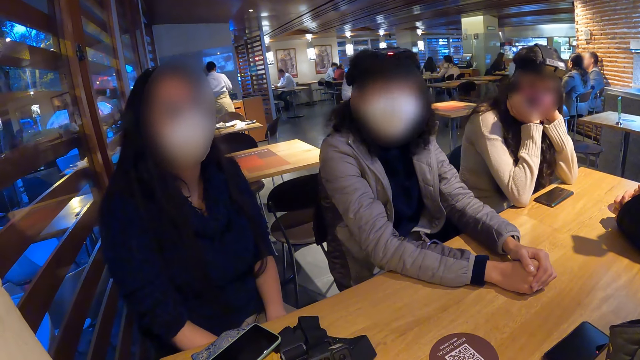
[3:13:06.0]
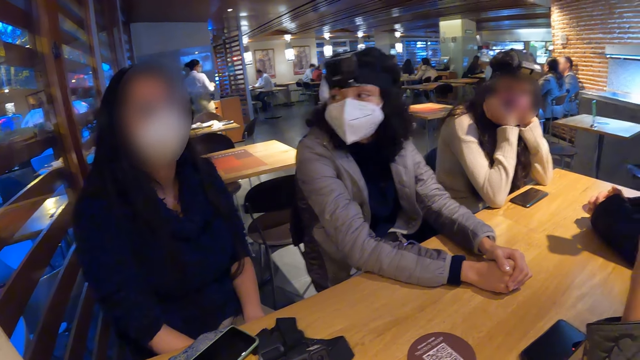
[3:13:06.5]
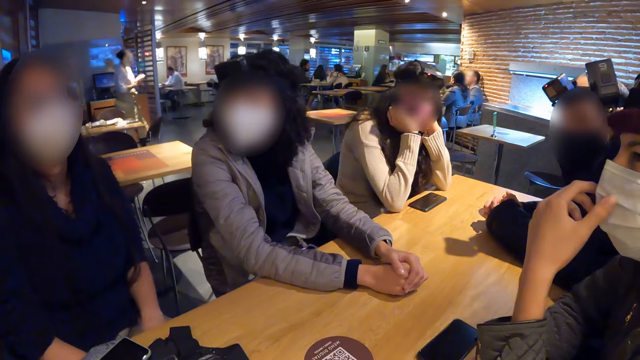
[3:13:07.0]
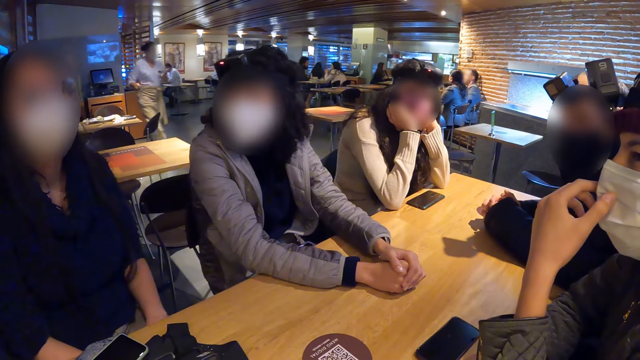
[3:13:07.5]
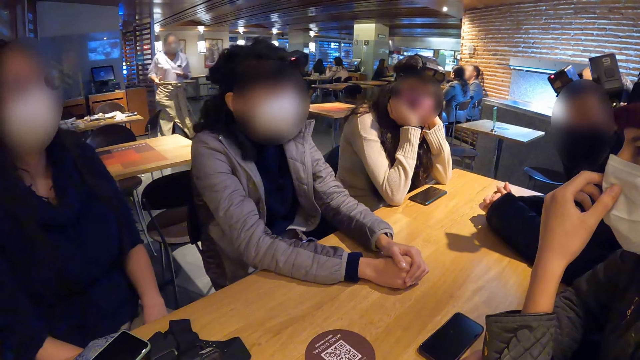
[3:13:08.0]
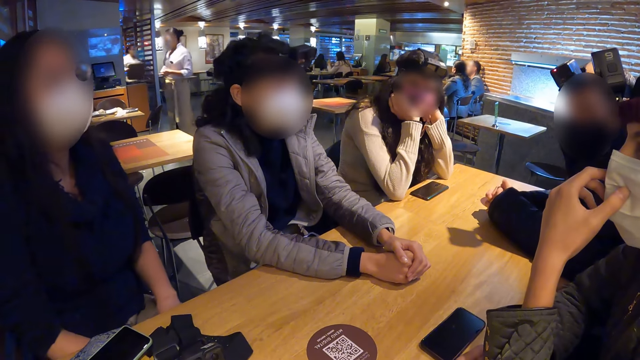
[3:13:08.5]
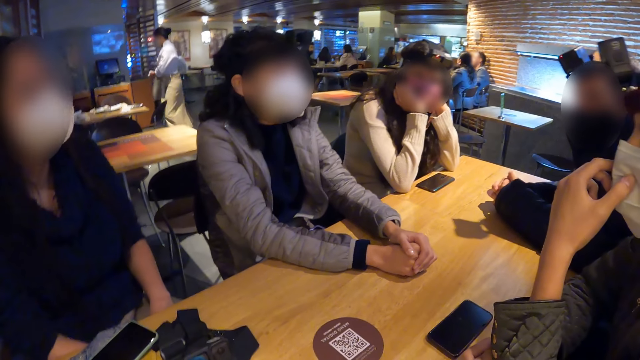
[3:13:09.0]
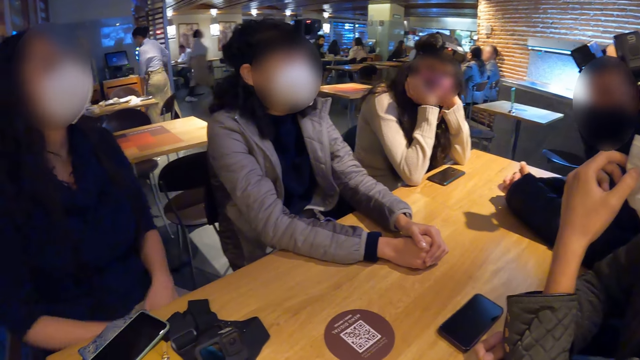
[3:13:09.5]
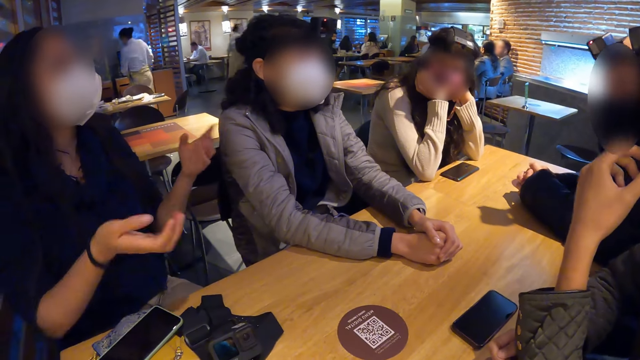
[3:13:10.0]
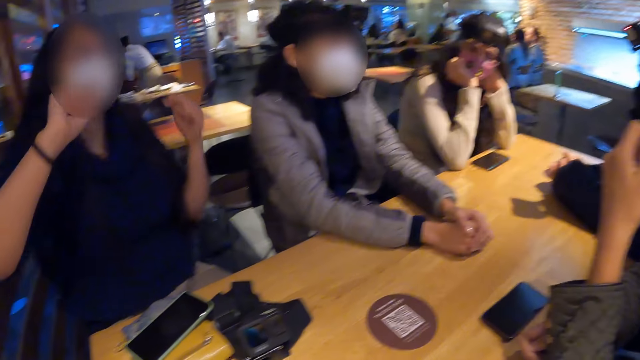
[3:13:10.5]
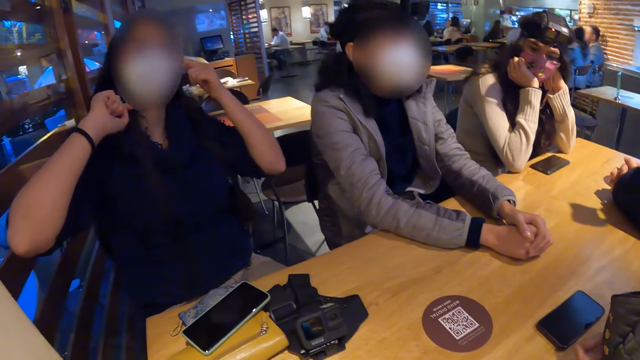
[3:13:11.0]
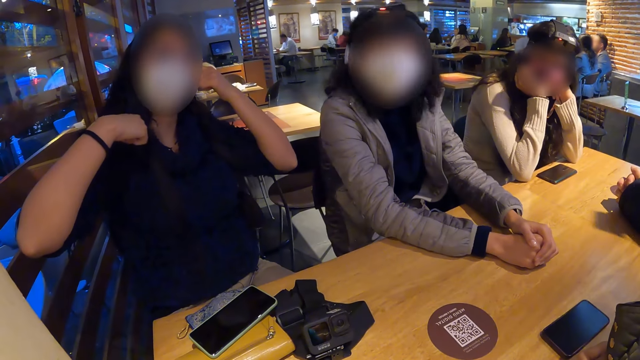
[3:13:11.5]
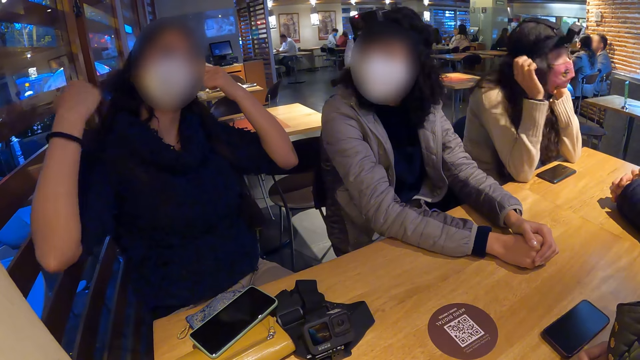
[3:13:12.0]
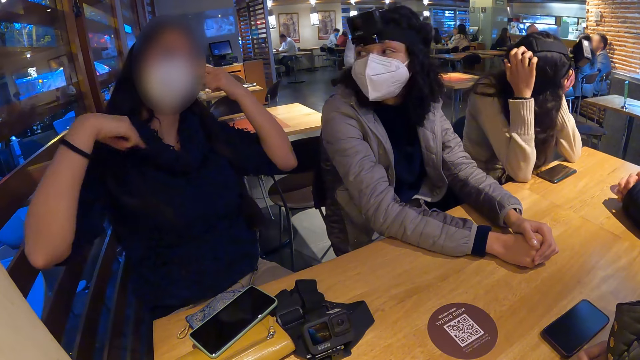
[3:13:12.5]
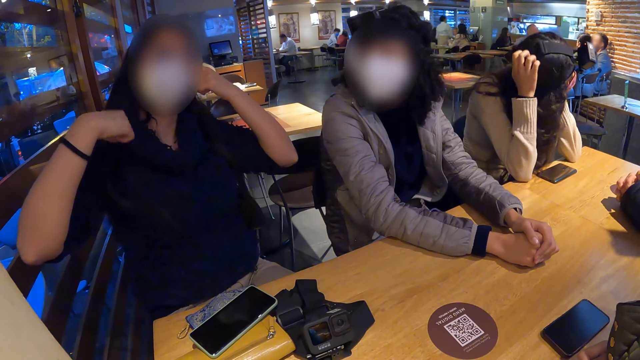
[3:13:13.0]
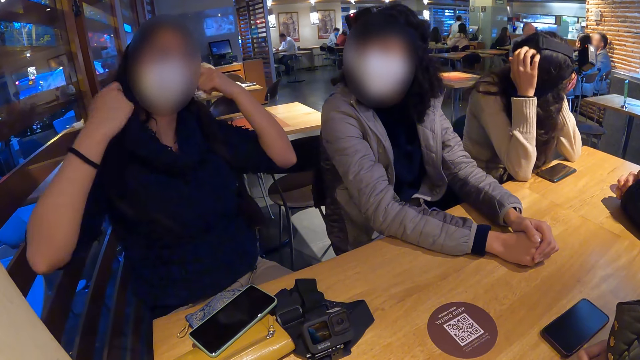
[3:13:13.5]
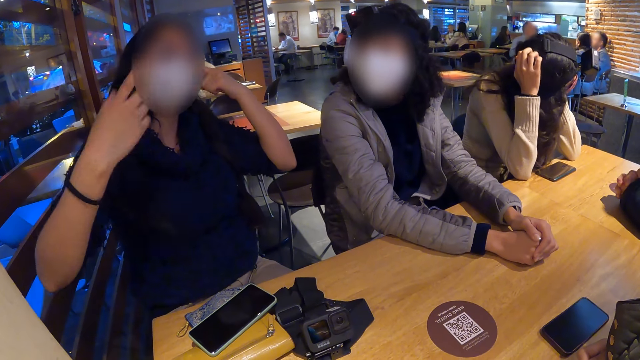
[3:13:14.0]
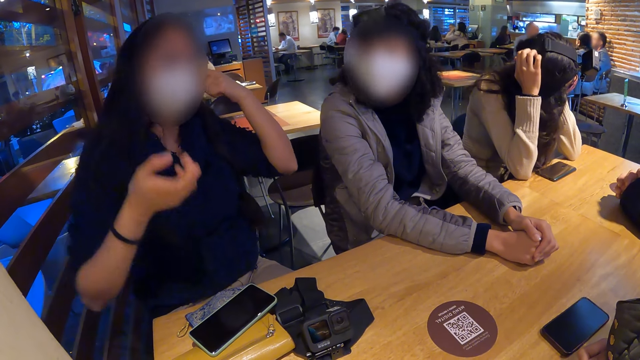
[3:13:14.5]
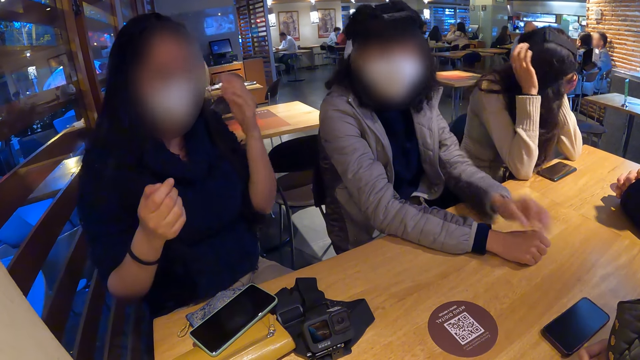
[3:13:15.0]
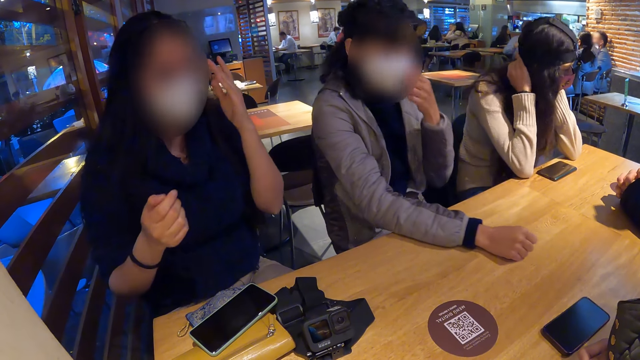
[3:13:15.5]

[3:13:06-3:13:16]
The camera wearer looks around.

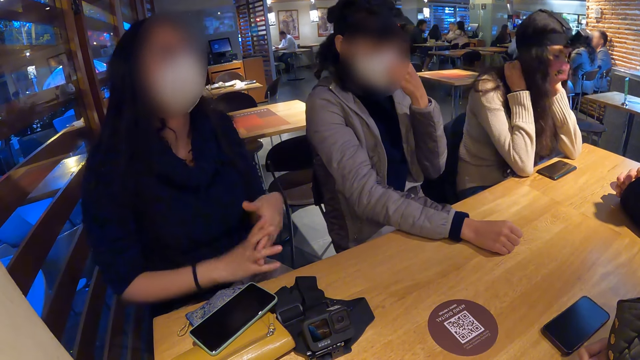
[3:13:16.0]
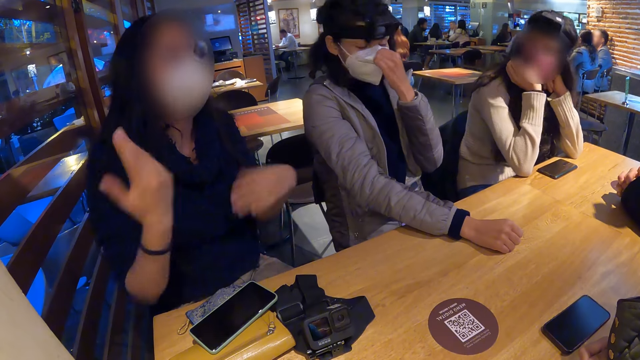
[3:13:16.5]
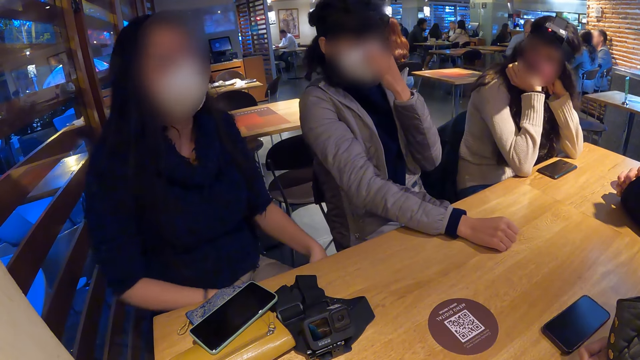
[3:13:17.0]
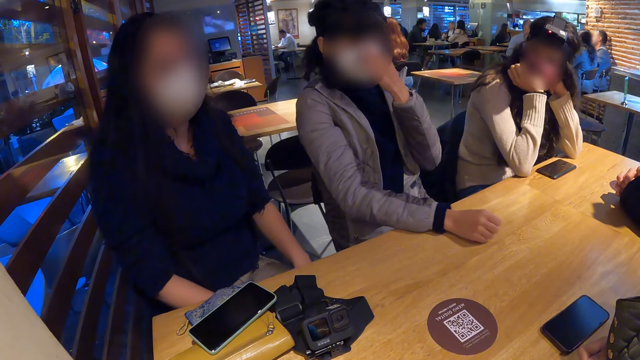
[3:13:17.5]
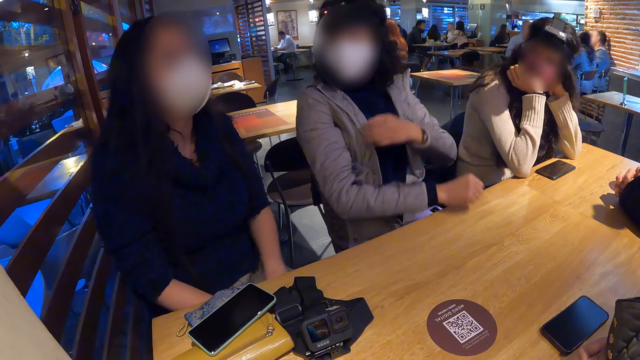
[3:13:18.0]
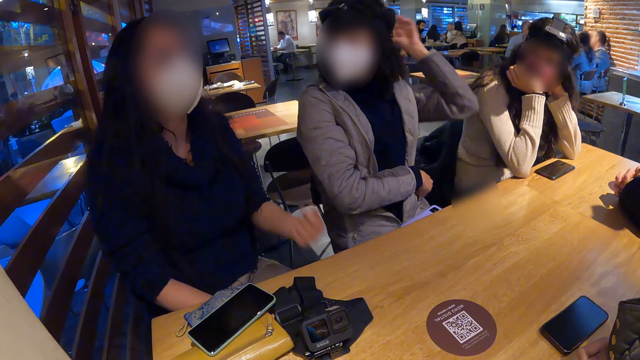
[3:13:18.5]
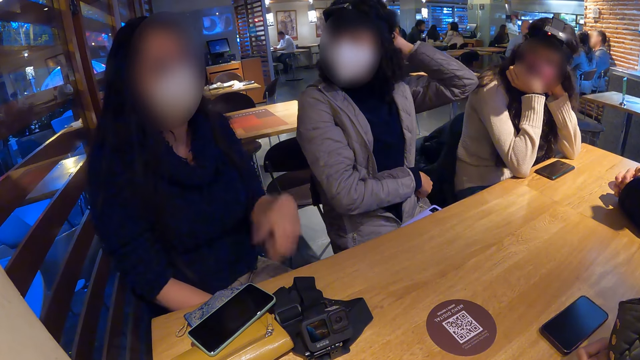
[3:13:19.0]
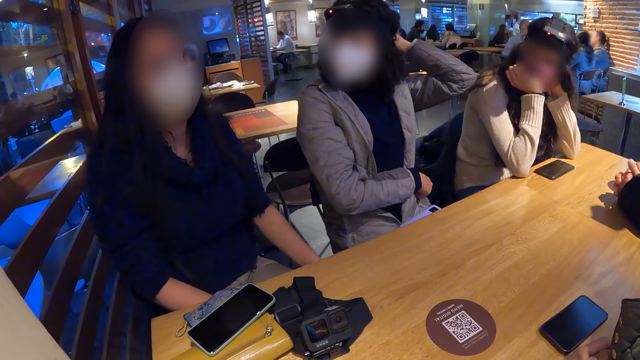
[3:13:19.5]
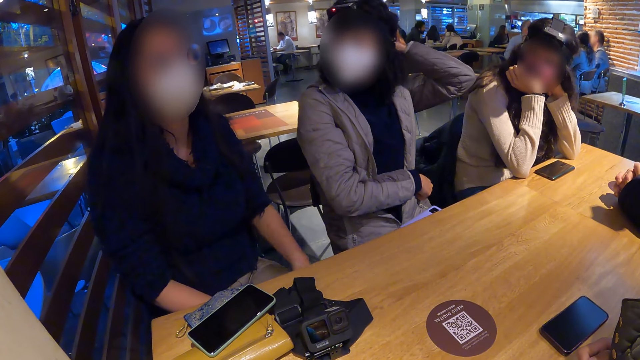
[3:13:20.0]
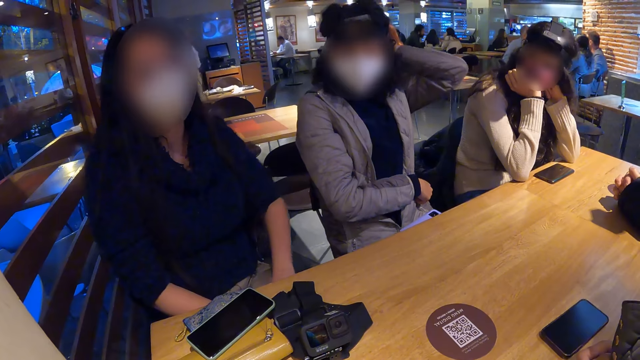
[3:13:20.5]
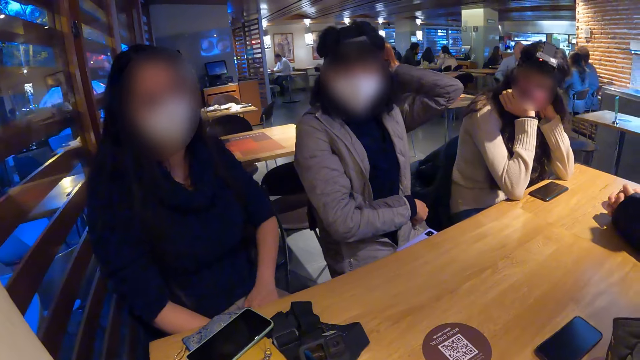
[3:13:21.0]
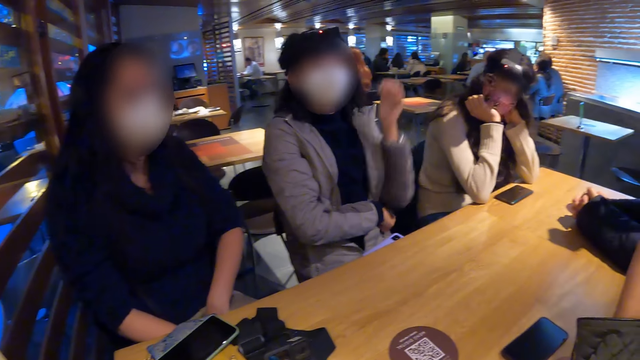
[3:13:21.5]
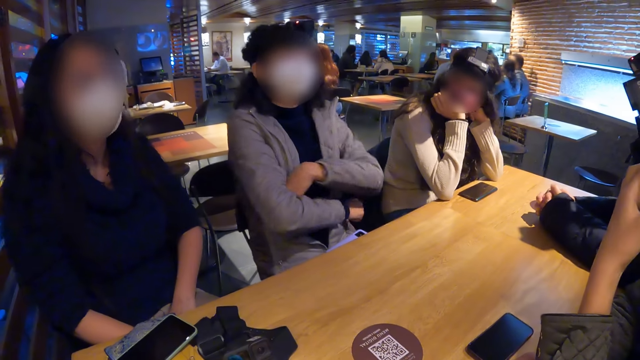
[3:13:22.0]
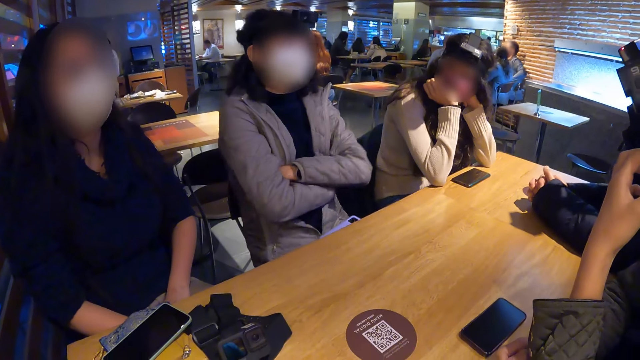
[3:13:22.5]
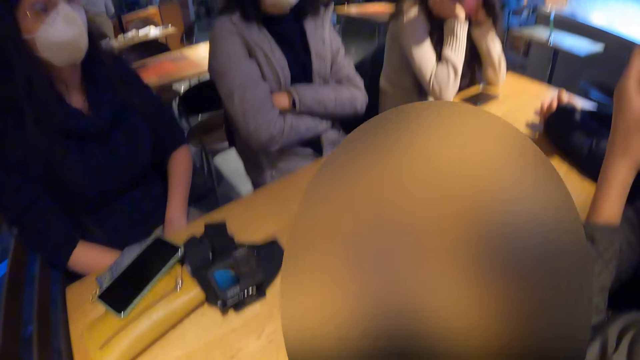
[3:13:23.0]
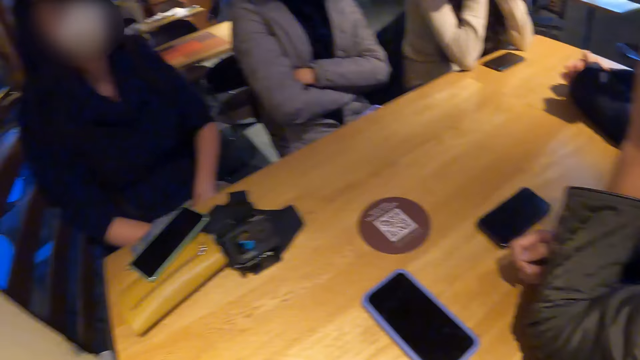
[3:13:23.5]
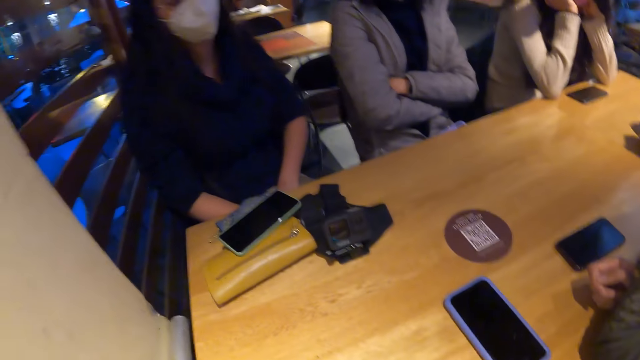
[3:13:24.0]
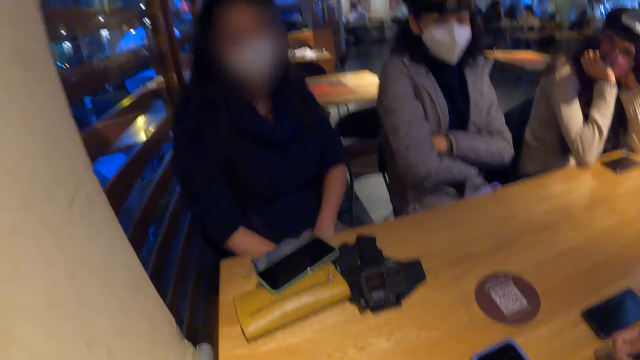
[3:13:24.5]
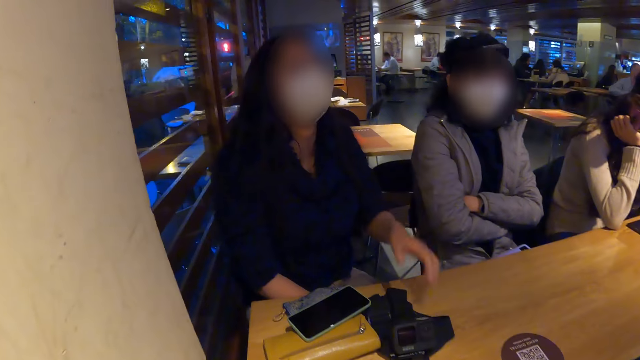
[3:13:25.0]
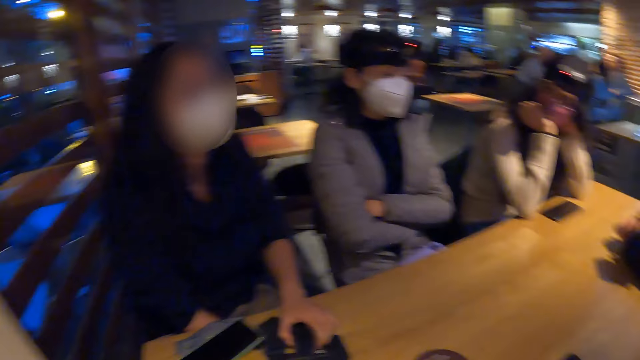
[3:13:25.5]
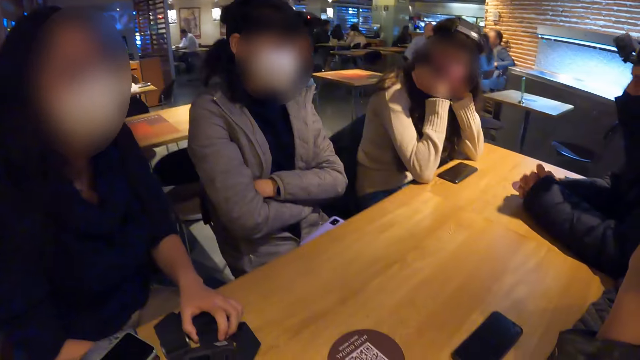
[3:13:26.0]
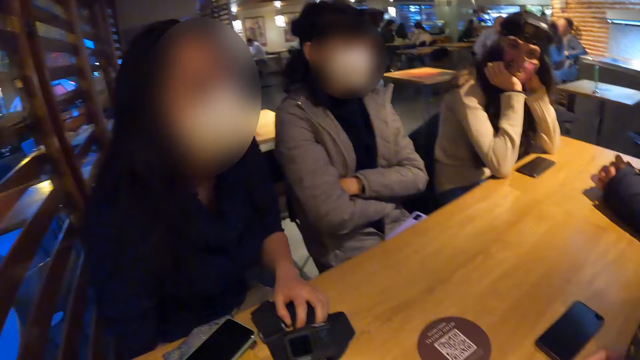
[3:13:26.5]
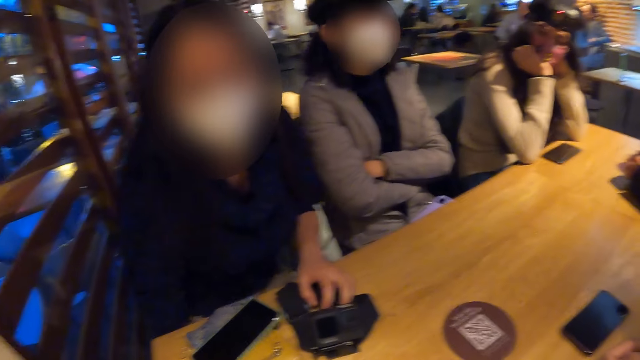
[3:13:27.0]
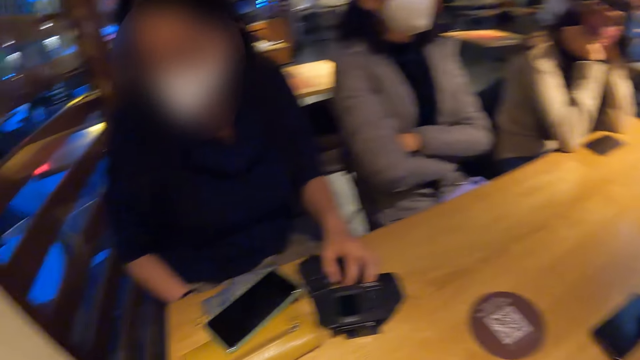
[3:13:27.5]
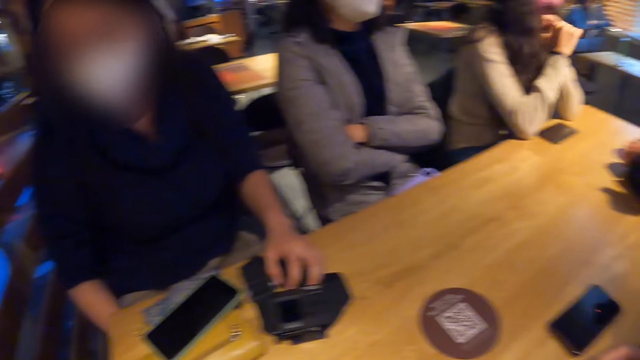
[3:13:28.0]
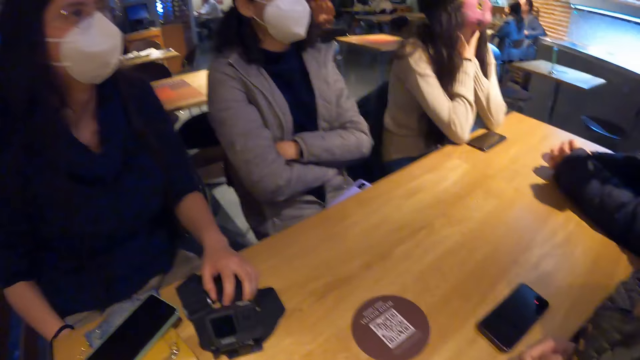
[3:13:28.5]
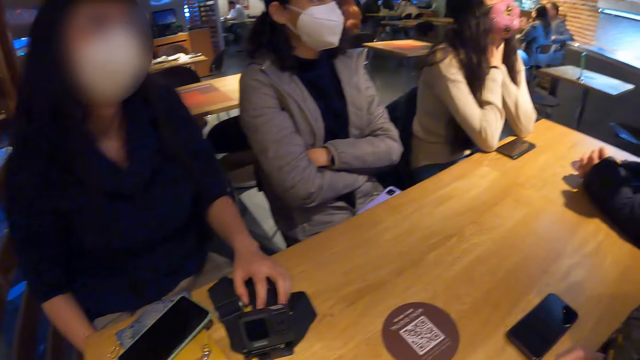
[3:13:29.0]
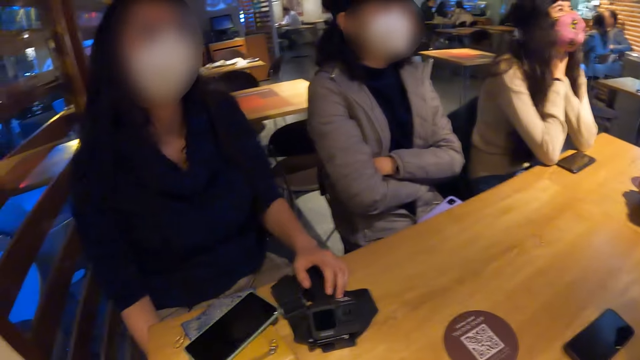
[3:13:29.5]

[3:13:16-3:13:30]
The woman touches her hair with her left hand.
